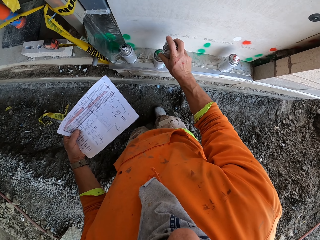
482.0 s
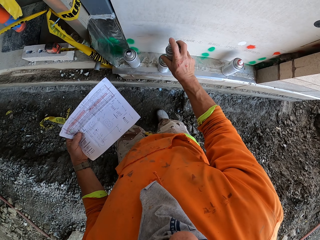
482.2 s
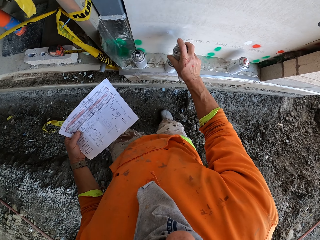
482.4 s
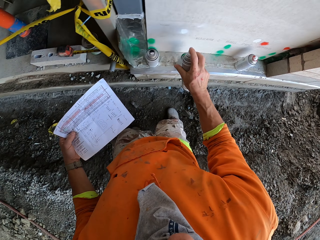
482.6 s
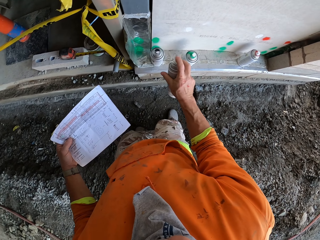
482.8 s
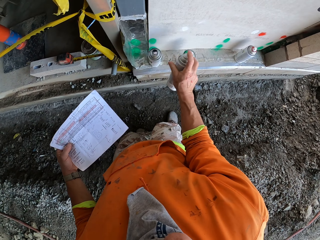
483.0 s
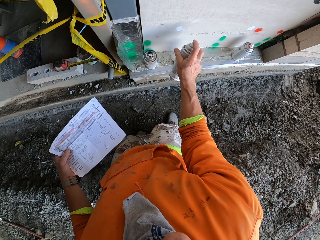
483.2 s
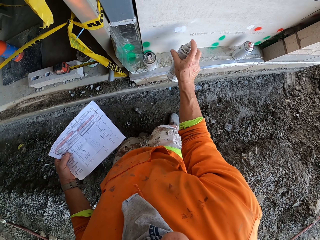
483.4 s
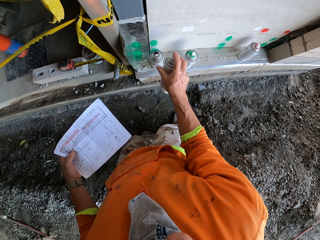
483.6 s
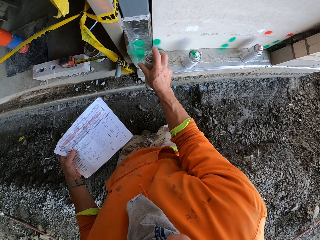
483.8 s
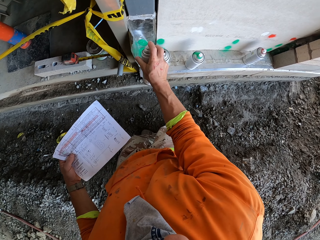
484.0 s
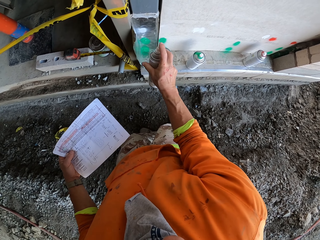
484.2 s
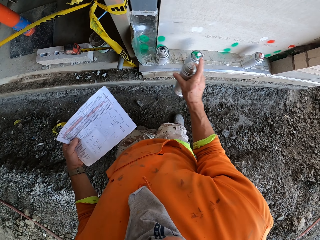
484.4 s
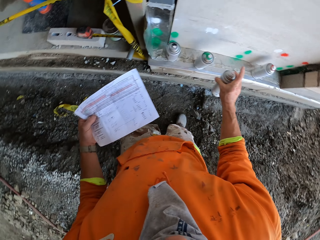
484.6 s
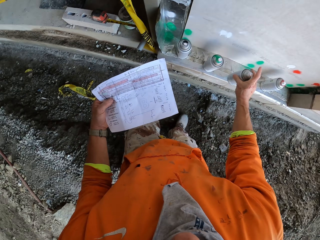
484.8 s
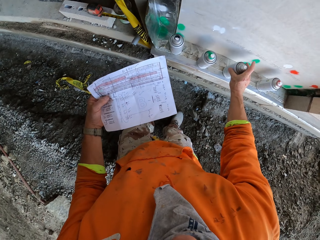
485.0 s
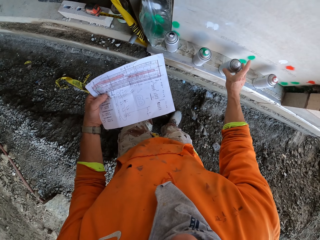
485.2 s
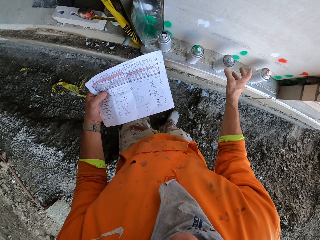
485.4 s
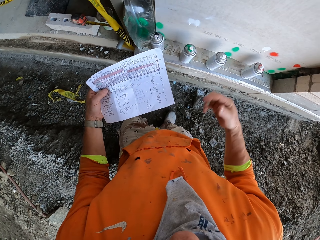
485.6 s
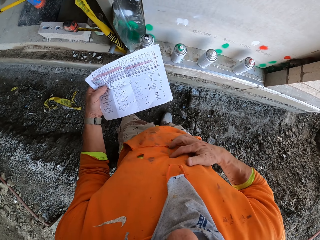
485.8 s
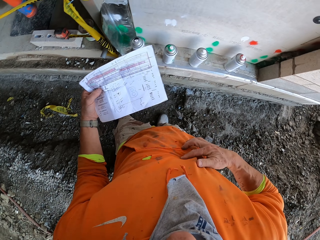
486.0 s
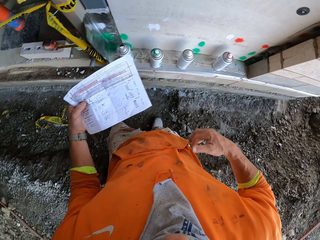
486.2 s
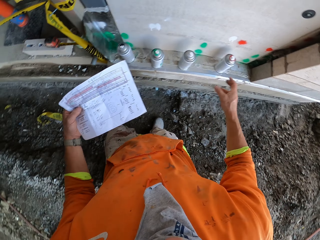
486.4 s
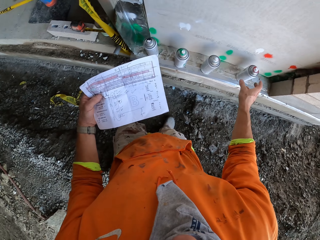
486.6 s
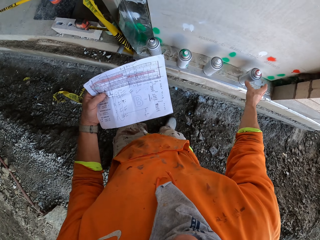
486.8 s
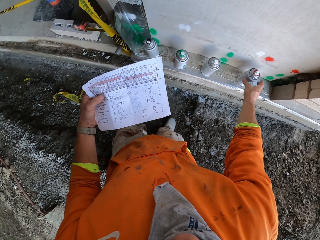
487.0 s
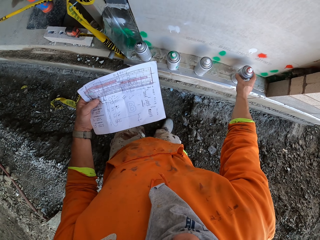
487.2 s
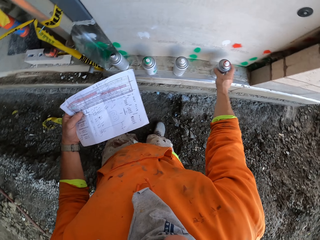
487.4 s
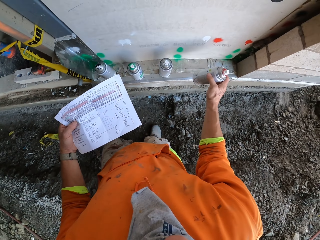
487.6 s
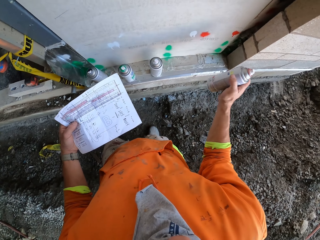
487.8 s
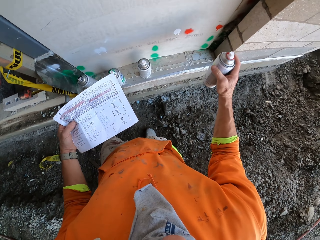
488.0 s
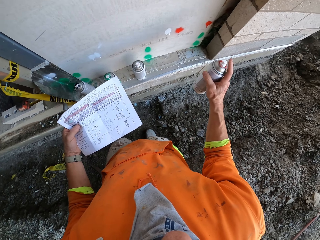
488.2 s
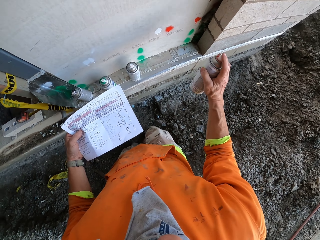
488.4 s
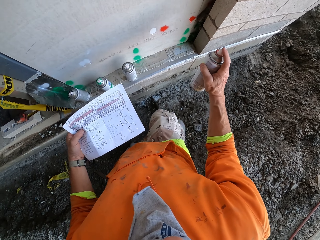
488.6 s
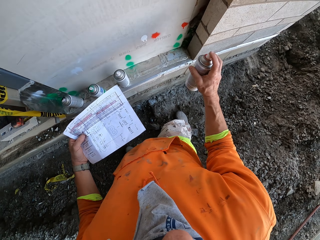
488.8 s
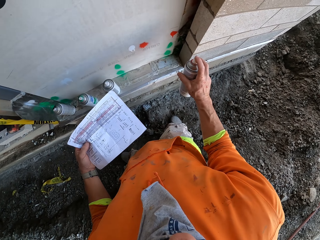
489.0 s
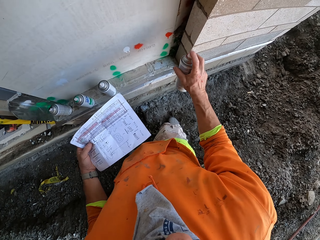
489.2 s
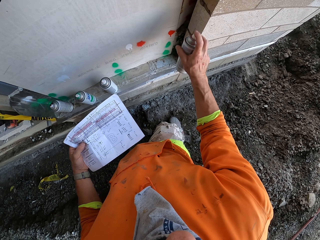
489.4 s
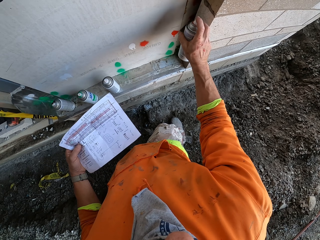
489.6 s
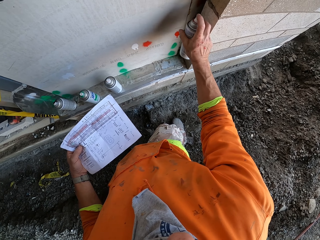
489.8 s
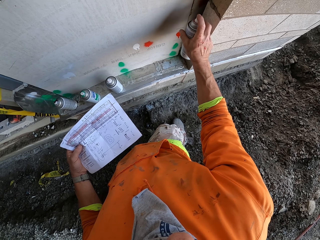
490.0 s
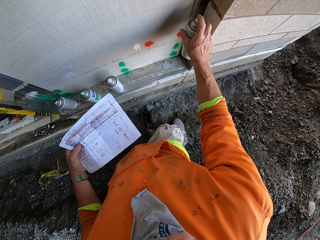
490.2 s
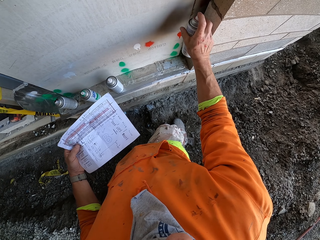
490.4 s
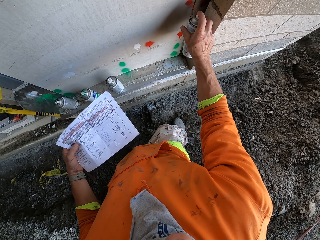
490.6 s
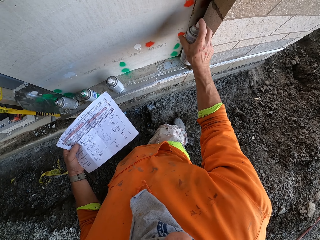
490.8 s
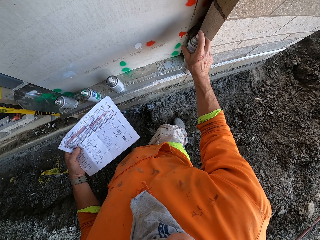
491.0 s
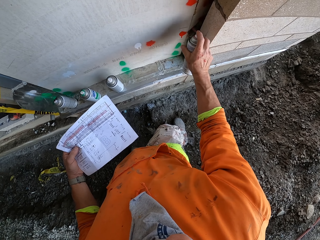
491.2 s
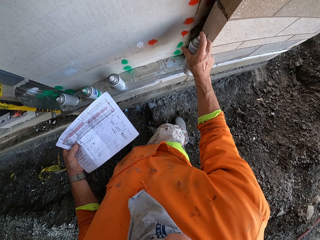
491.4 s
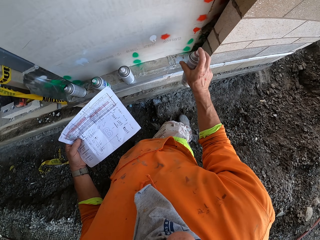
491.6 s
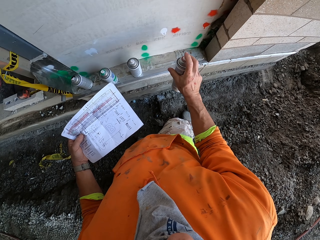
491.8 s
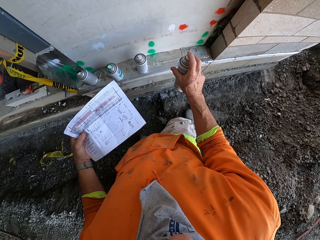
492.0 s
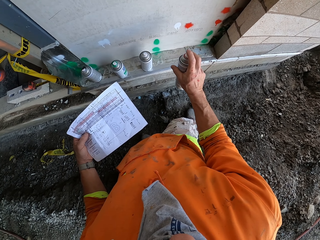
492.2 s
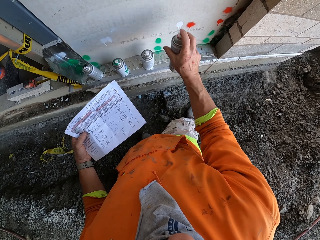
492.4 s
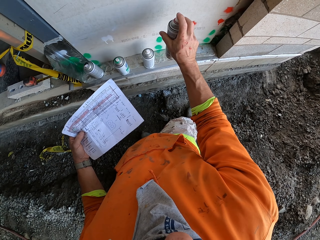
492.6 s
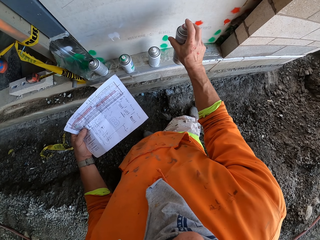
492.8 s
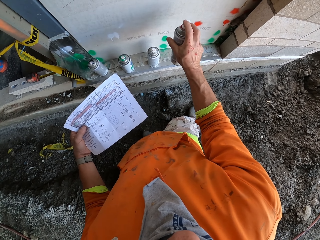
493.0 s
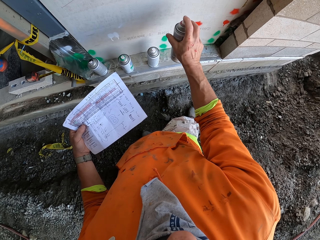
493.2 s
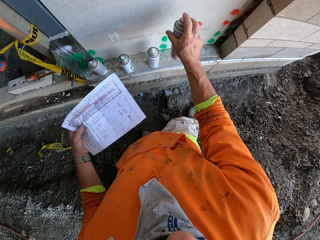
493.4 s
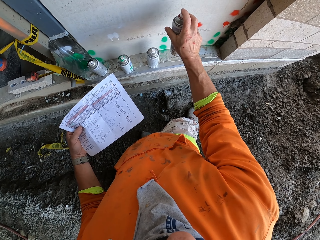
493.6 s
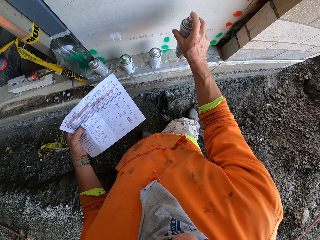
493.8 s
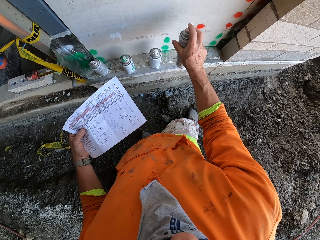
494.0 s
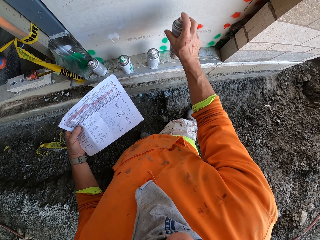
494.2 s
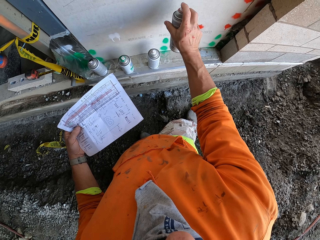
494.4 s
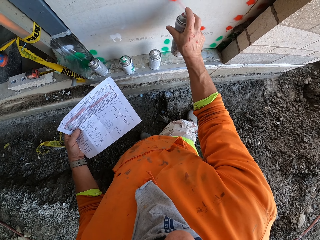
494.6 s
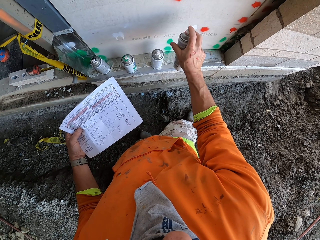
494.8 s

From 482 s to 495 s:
The camera wearer drops the spray paint can. They swing the right hand. They wipe the right hand on the cloth. They swing the right hand. They pick the red spray paint can with the right hand. They shake the paint. They swing the right hand. They spray red paint on the wall using a spray paint.

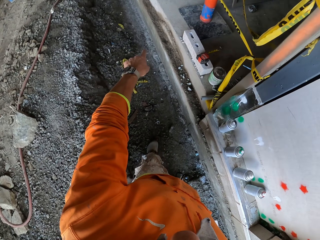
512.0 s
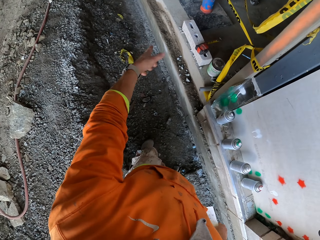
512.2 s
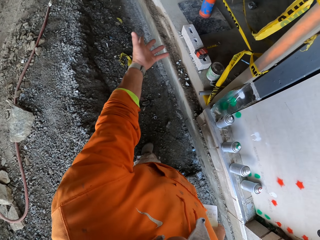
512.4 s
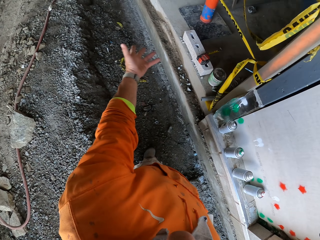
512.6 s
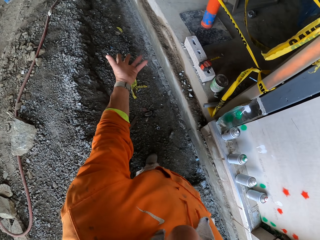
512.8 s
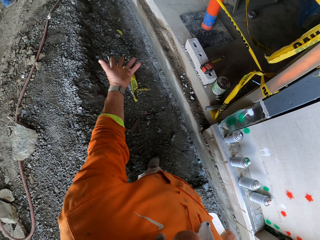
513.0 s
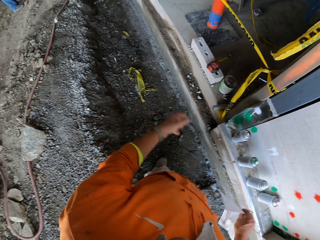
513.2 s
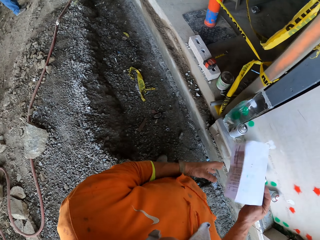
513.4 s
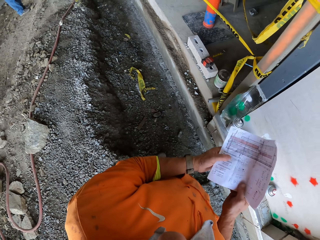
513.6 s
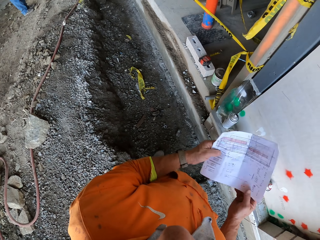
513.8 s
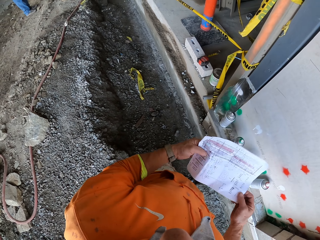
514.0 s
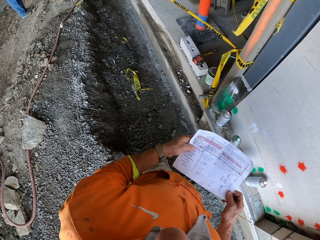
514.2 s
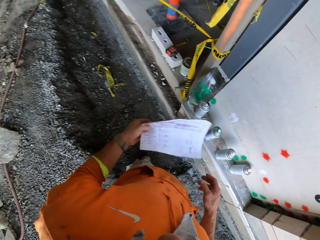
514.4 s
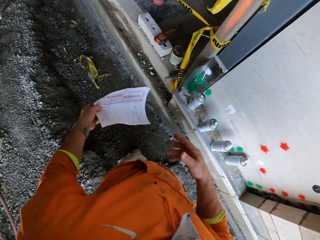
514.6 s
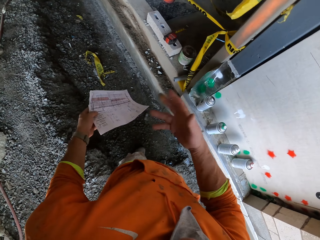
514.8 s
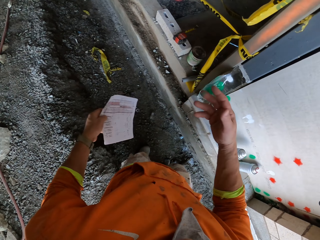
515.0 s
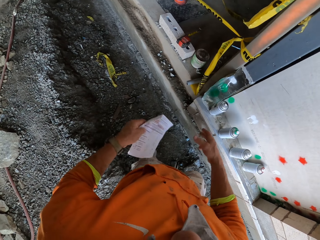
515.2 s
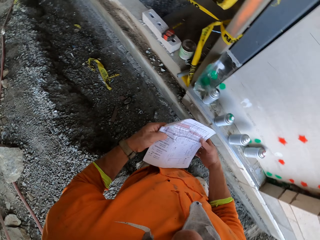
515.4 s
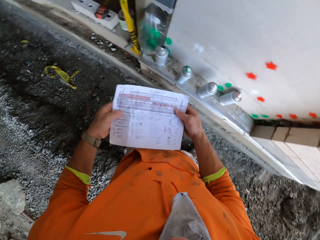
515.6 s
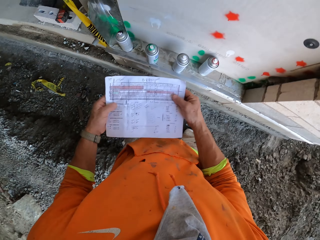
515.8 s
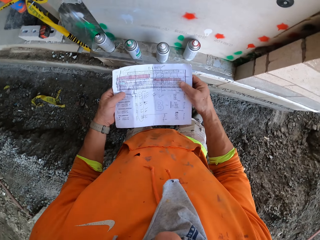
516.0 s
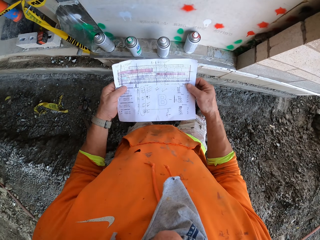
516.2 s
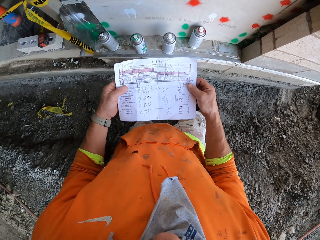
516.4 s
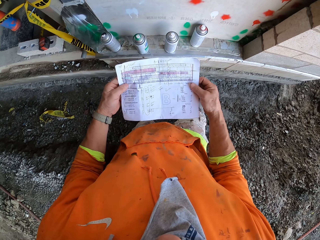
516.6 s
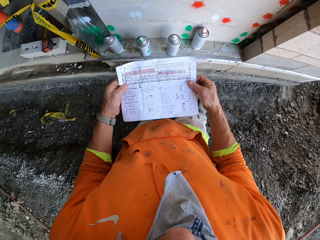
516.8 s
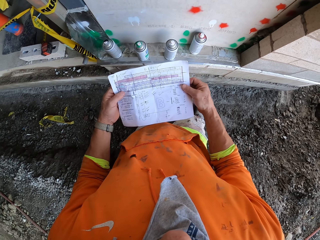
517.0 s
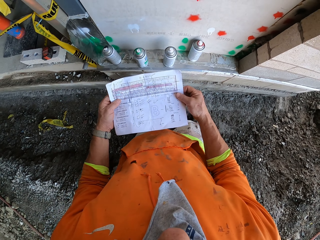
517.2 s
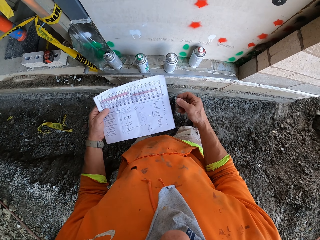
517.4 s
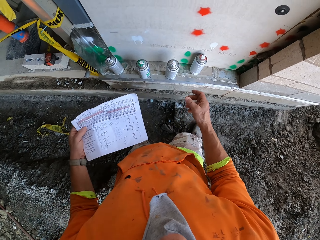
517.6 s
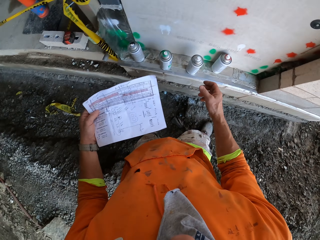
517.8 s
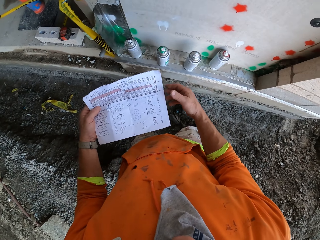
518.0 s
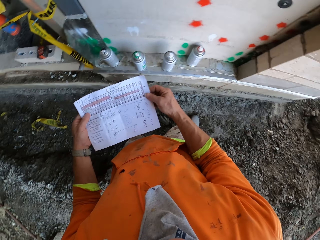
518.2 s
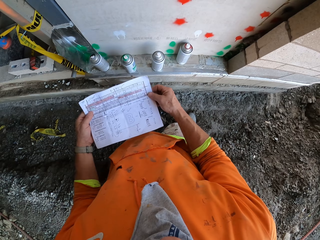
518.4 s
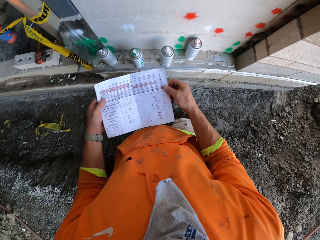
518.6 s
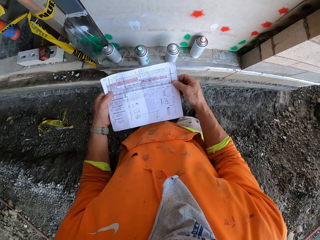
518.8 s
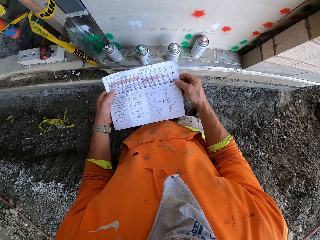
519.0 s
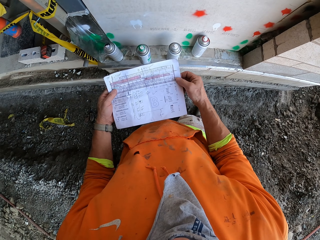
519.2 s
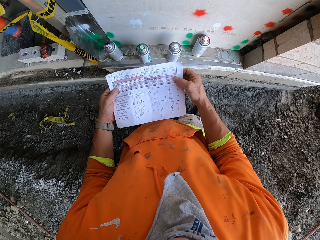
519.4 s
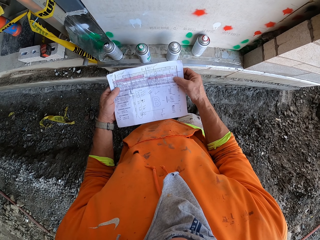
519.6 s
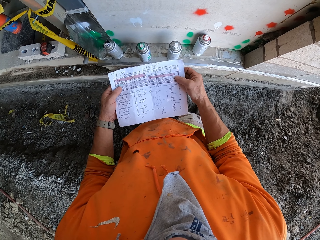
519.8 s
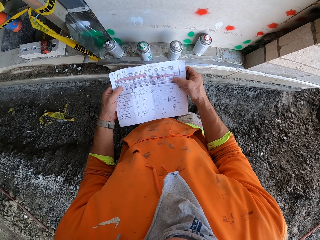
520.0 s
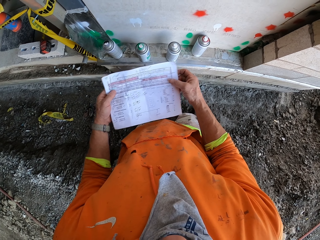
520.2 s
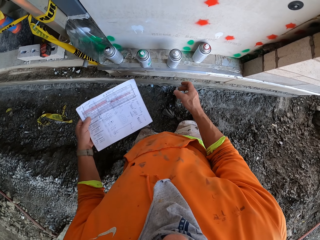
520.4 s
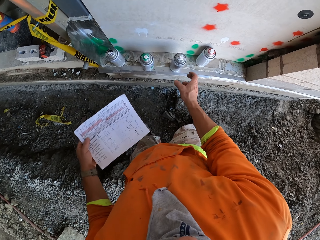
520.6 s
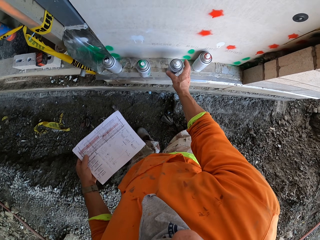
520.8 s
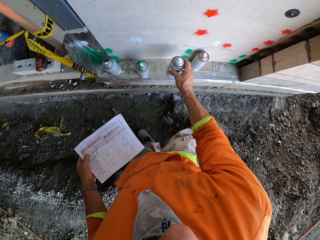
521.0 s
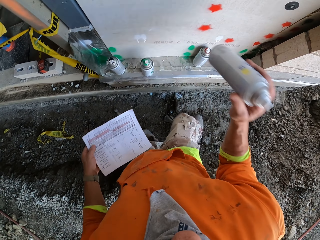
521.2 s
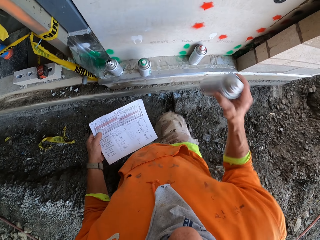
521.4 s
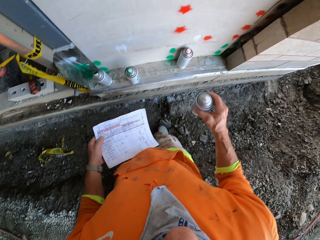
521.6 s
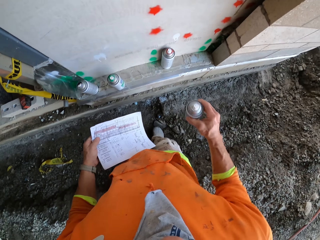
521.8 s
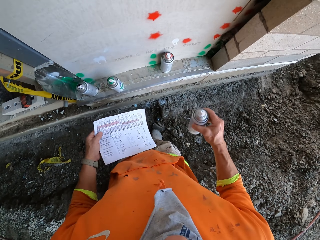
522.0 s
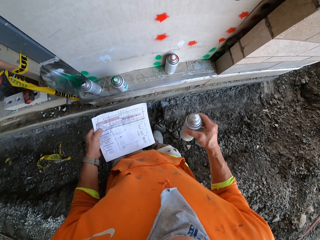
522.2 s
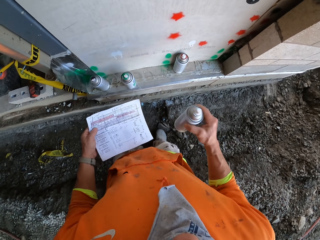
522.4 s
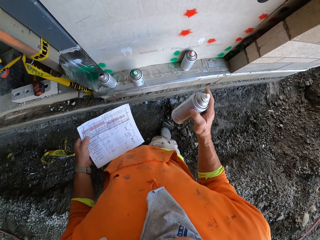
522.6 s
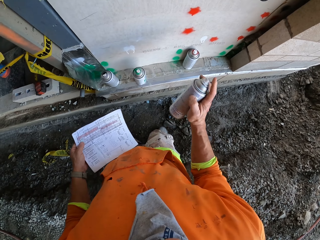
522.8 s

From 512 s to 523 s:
The camera wearer makes signs using the hand. They hold the paper with the left hand. They stare at the paper. They make a sign using the hand. They swing the right hand. They hold the paper with the right hand. They stare at the paper. They swing the right hand. They hold the paper with the right hand. They stare at the paper. They swing the right hand. They pick the spray paint can with the right hand. They shake the spray paint can.
